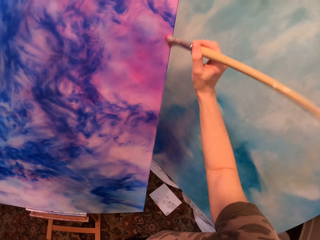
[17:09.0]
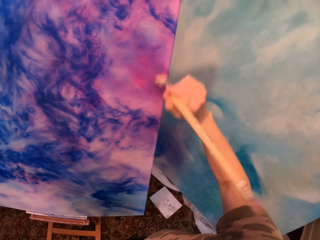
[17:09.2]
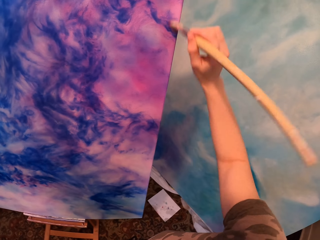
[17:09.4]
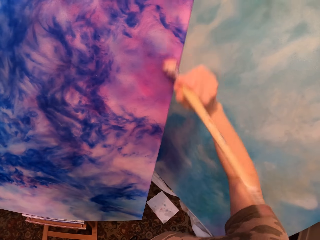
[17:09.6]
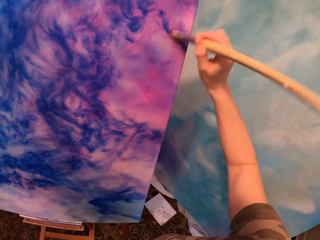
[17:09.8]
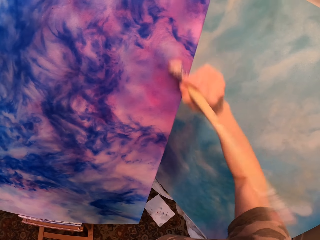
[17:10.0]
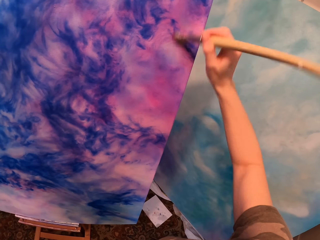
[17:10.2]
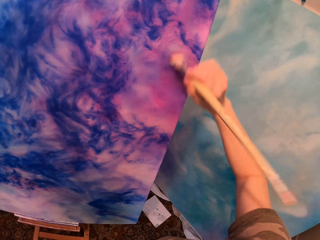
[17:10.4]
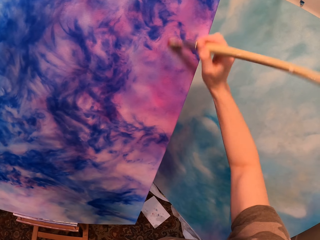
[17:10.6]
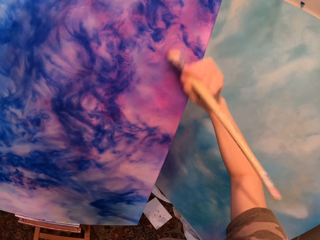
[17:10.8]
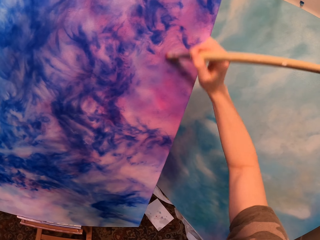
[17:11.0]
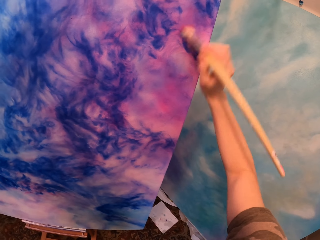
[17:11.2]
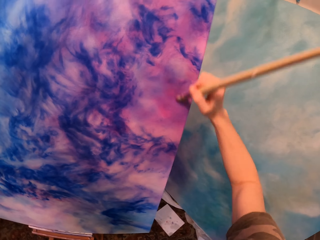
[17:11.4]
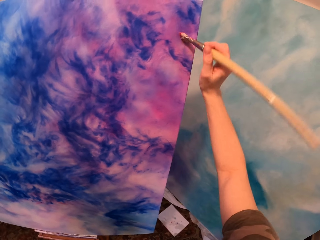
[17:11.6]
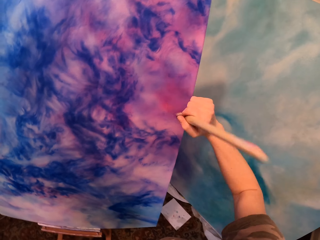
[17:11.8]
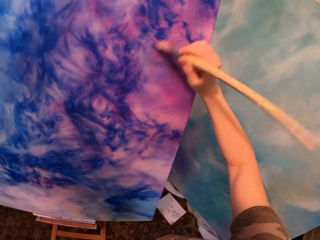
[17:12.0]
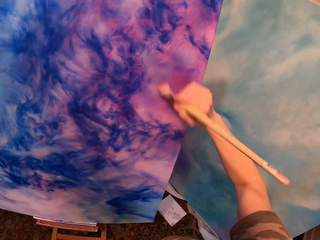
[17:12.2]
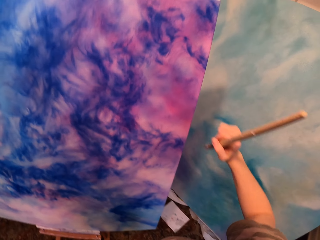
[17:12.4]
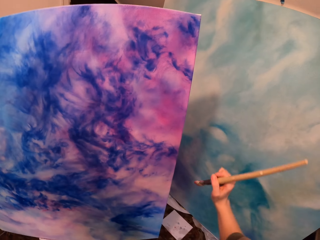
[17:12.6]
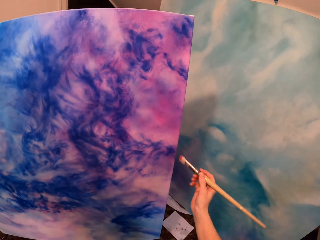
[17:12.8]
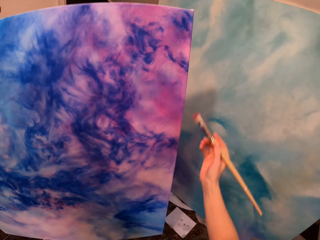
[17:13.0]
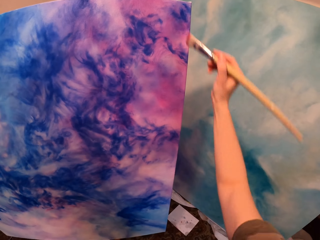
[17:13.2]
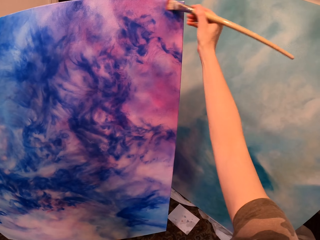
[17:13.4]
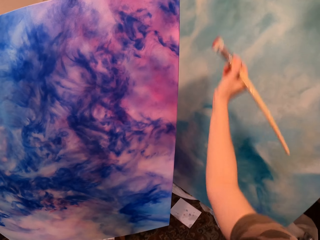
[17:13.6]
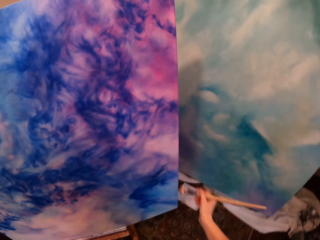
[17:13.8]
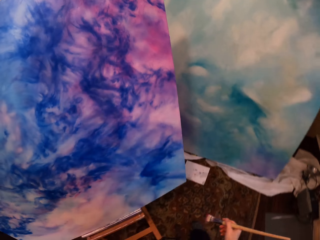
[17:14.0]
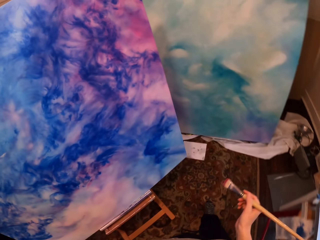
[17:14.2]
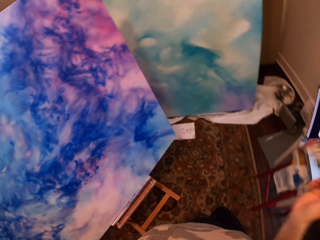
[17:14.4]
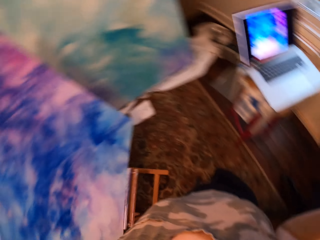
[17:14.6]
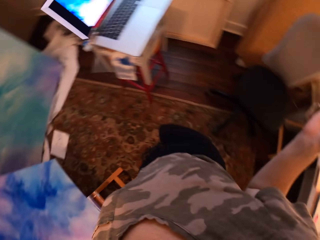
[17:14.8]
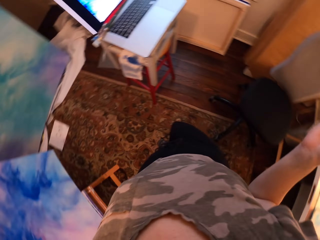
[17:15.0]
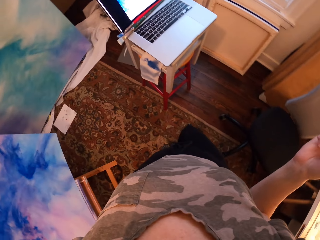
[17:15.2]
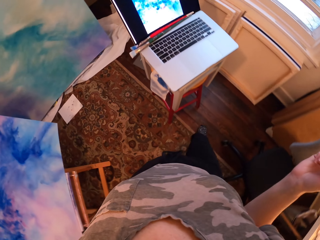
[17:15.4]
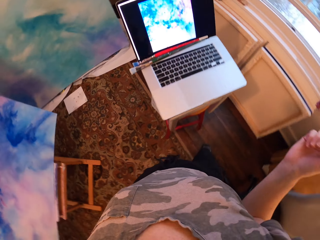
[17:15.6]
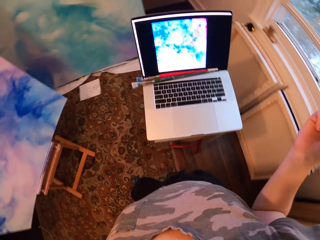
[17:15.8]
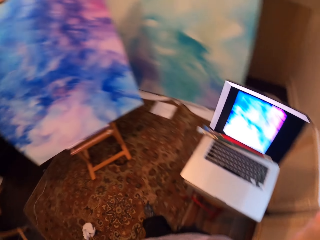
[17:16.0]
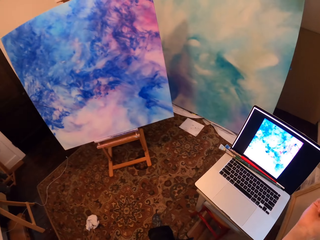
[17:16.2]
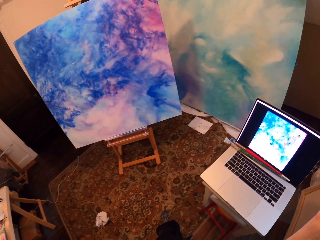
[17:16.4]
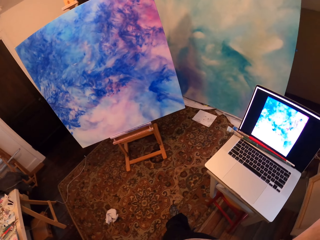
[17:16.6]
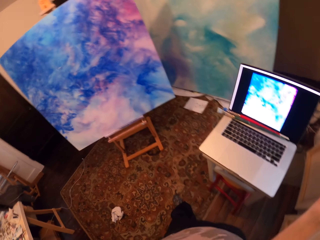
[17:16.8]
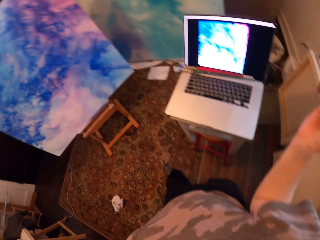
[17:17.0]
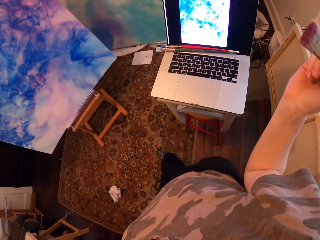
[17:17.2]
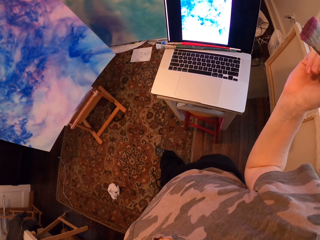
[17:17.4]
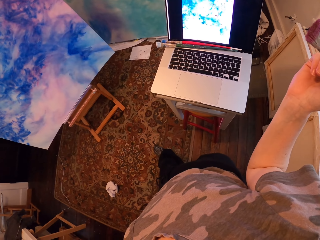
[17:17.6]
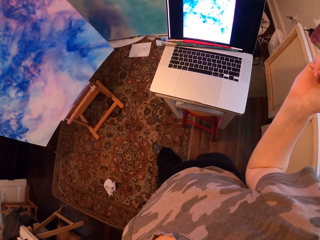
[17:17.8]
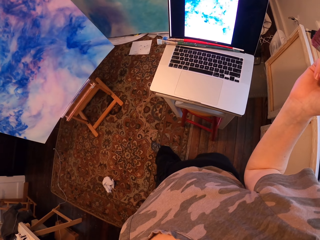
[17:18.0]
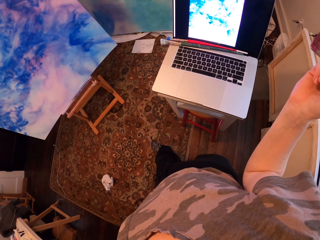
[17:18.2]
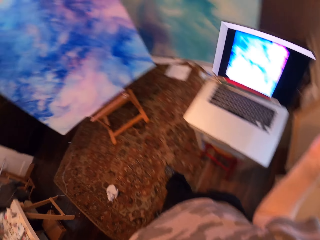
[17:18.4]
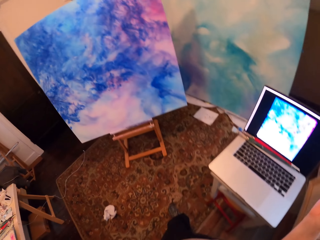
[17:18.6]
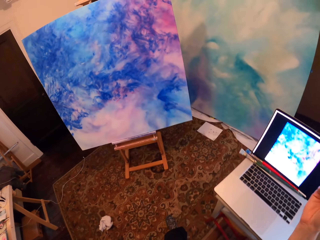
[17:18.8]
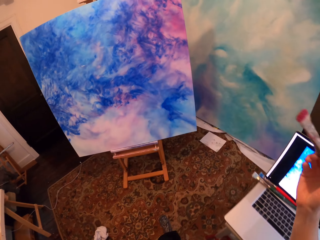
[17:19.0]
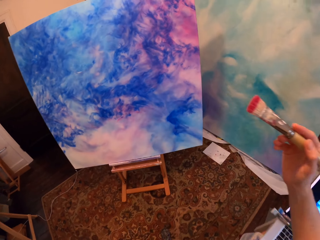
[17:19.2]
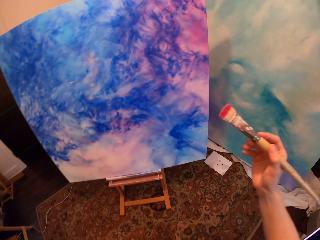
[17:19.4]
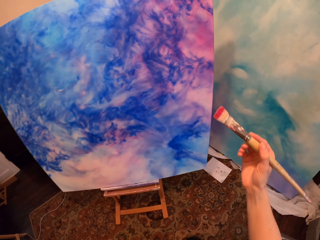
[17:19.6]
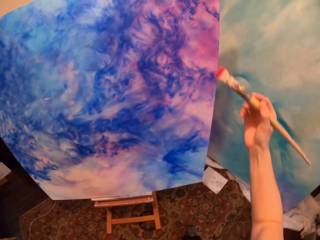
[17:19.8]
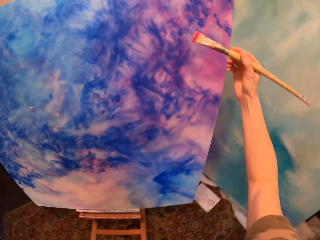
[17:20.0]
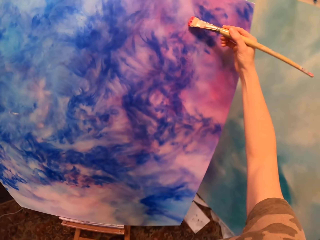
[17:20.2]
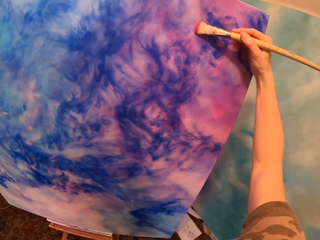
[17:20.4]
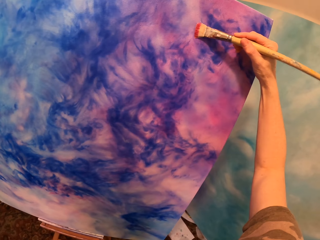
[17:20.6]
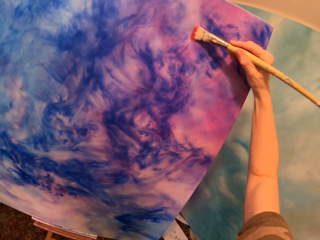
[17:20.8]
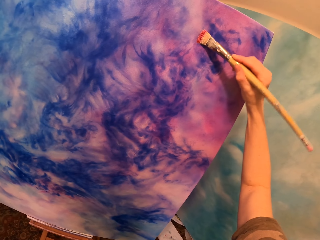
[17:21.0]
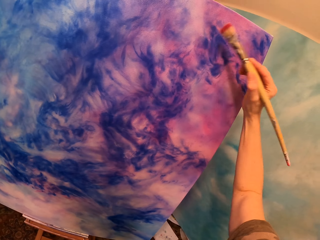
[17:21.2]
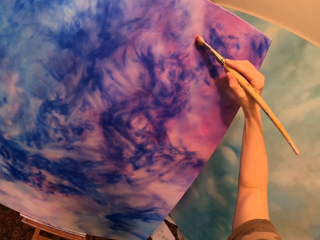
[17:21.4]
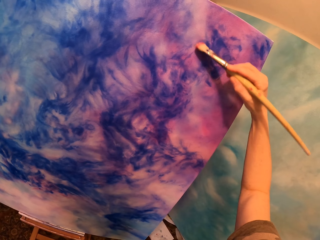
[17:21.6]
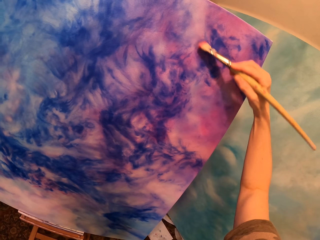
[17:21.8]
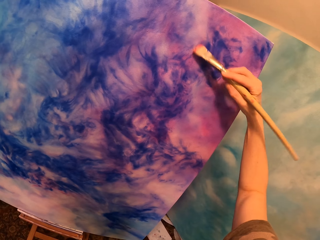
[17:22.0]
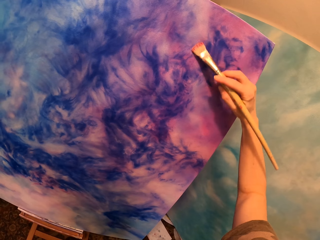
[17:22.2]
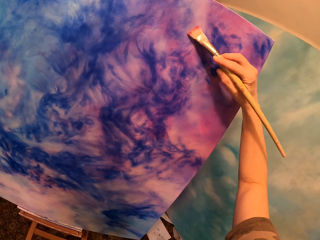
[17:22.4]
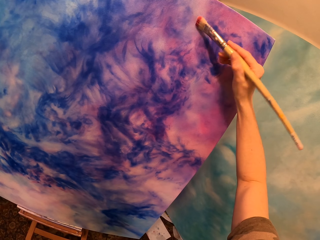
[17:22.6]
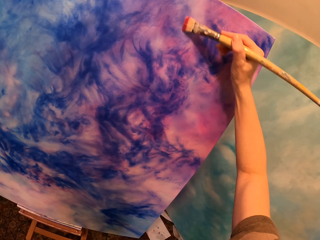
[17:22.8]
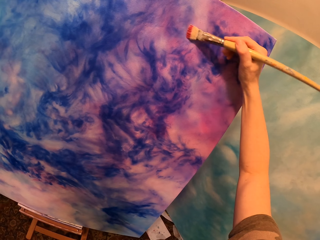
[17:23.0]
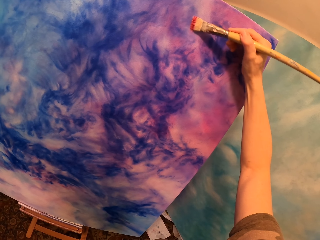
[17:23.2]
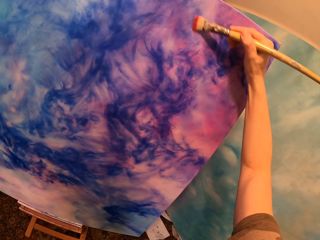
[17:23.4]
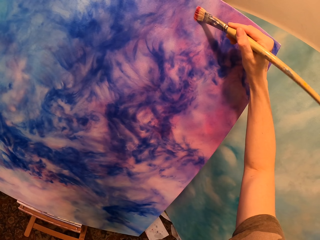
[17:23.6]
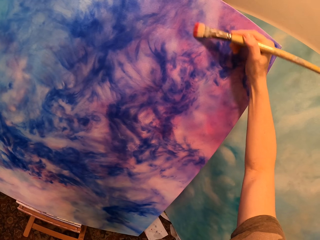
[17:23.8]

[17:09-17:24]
The camera wearer holds the paintbrush. They stand. They look at the painting. They look at the laptop. They paint on the painting.

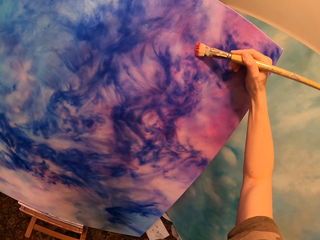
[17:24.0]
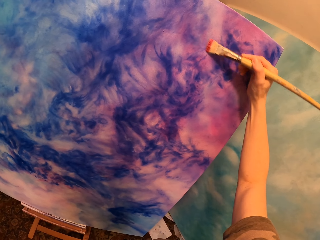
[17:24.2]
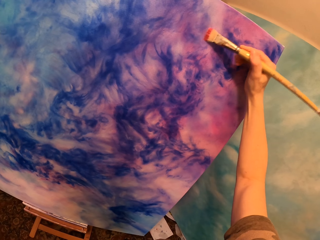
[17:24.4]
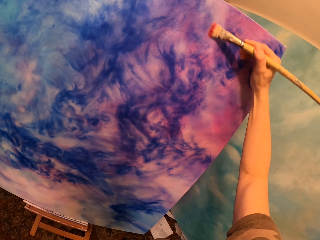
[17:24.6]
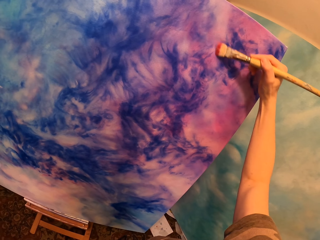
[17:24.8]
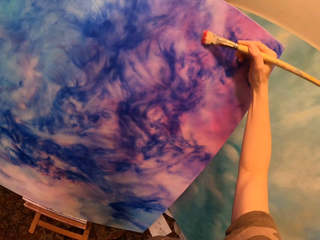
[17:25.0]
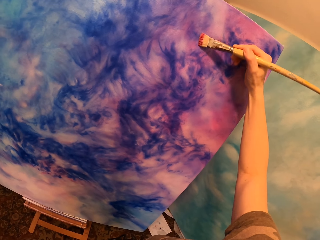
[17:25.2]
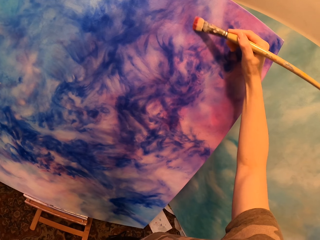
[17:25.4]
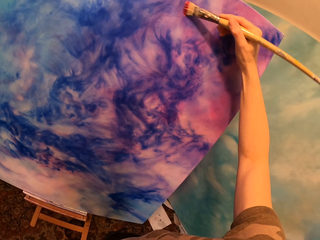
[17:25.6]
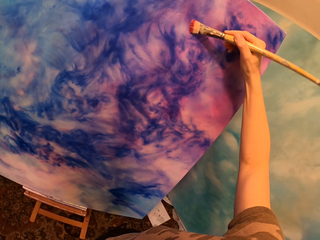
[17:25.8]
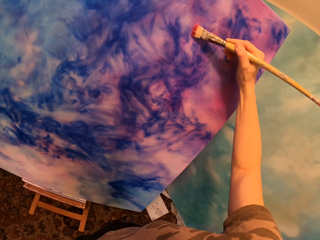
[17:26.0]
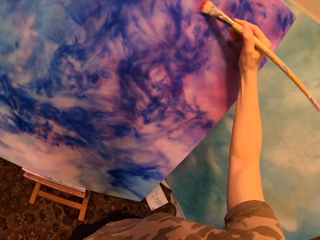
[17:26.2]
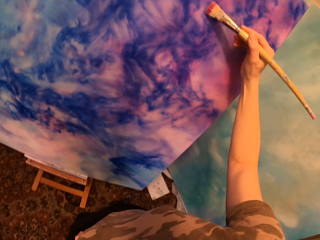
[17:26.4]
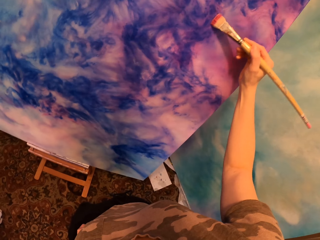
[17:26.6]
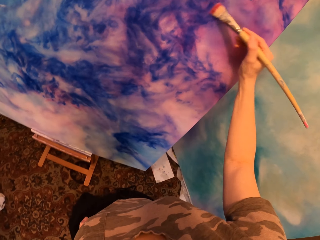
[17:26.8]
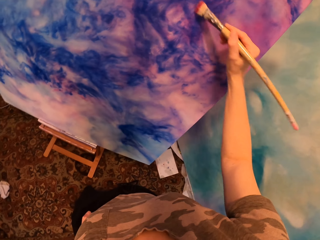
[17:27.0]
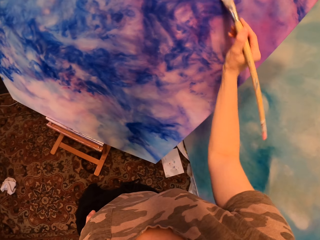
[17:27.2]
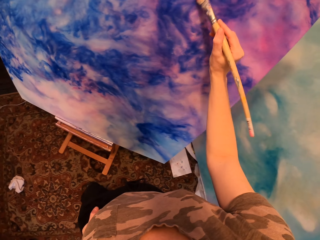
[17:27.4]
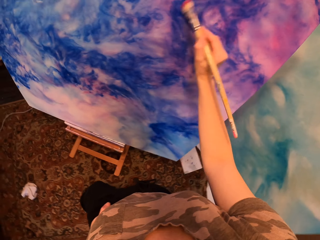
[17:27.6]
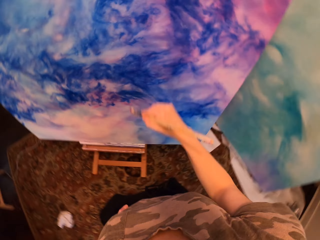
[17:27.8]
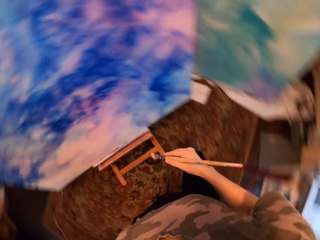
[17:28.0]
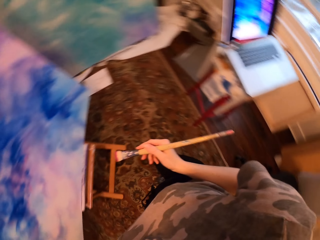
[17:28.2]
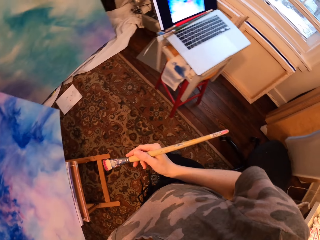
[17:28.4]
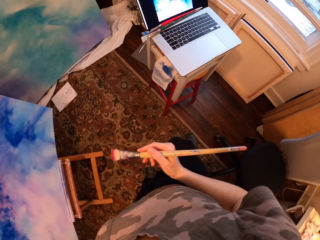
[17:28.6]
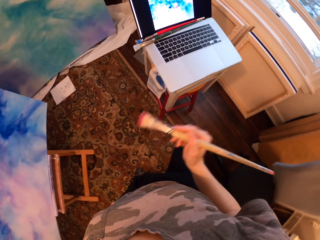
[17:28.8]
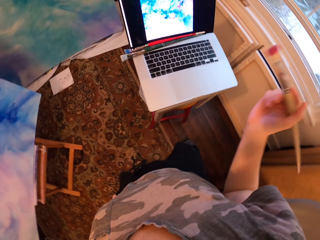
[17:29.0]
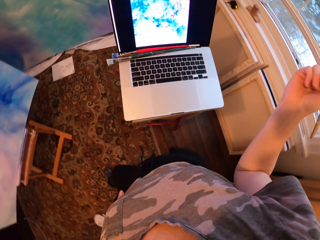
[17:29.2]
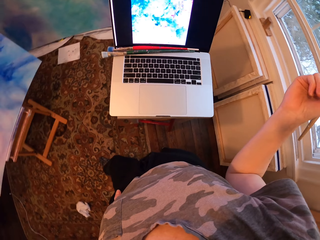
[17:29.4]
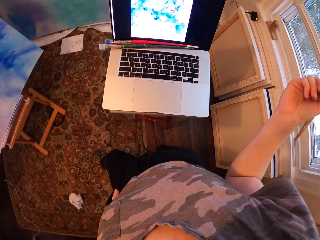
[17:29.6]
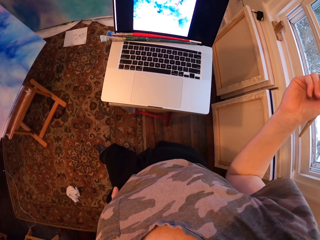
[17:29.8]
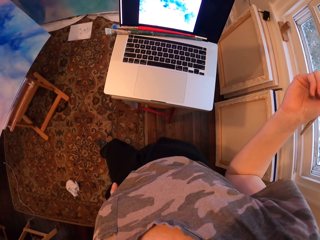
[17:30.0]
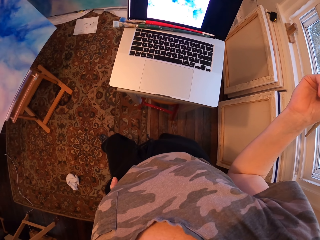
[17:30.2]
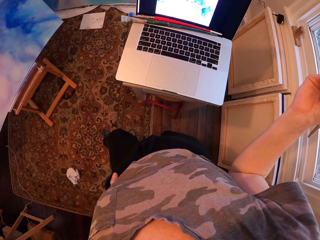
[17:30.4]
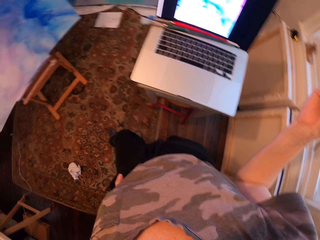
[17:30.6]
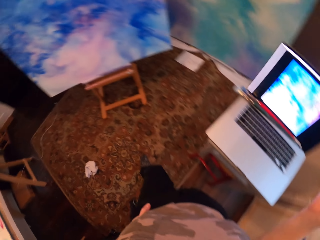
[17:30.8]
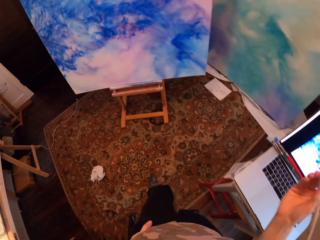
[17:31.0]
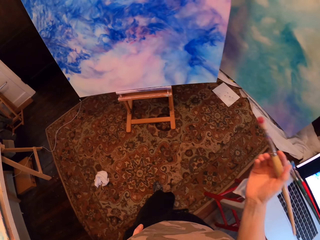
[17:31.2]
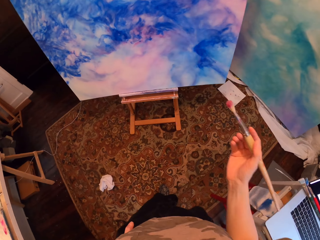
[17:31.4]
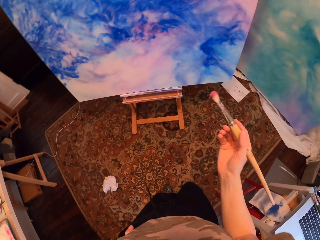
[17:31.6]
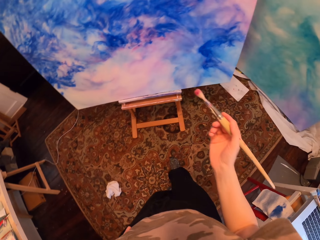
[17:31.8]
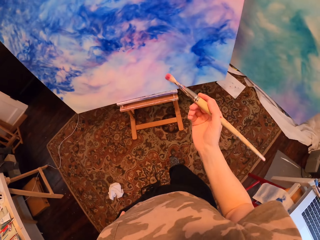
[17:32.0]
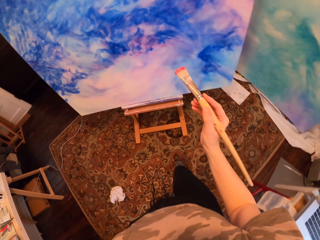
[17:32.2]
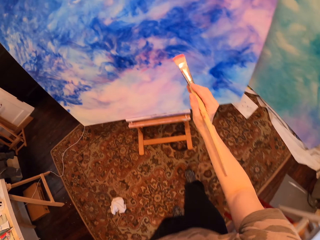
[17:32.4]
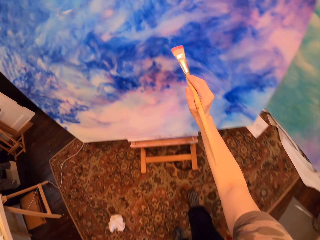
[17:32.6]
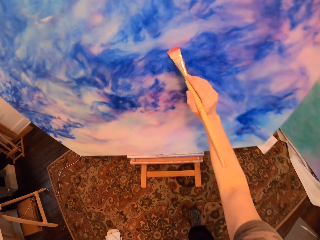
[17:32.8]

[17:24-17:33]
The camera wearer stands. They look at the laptop.
